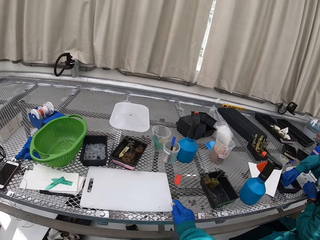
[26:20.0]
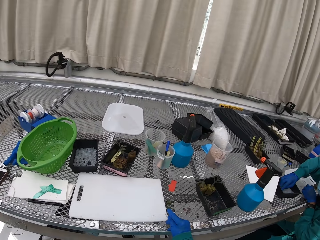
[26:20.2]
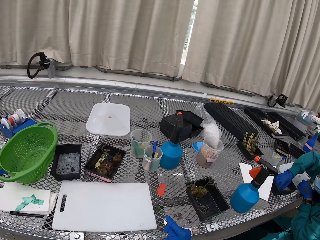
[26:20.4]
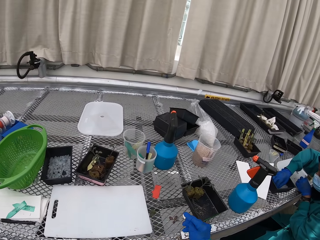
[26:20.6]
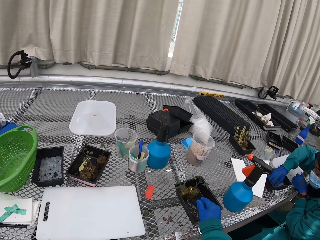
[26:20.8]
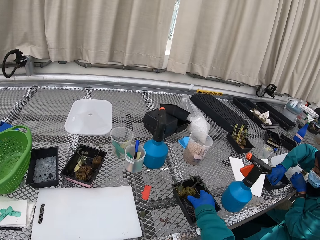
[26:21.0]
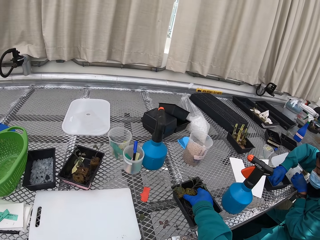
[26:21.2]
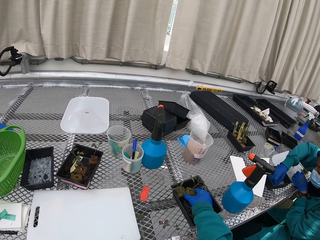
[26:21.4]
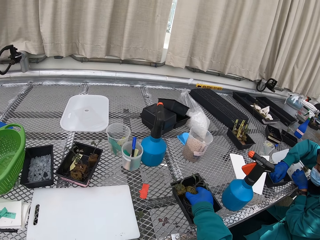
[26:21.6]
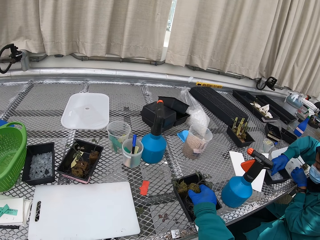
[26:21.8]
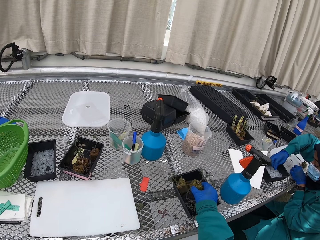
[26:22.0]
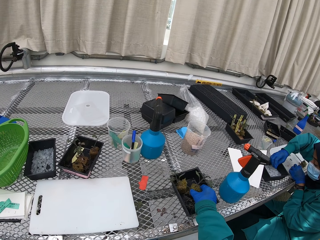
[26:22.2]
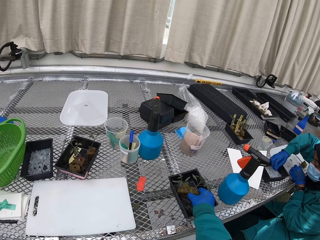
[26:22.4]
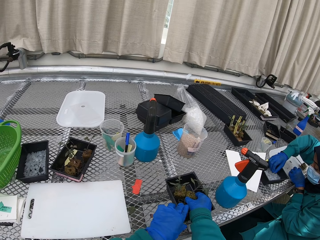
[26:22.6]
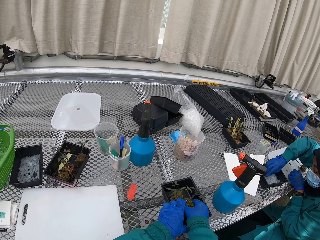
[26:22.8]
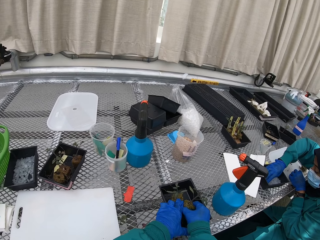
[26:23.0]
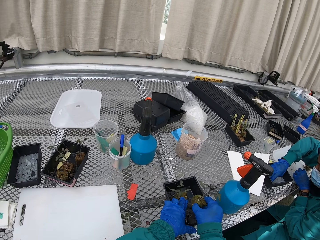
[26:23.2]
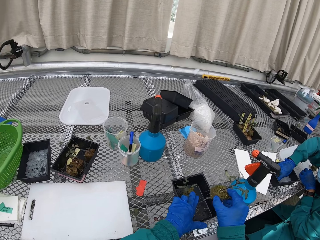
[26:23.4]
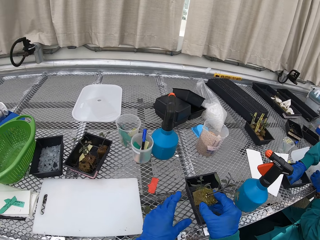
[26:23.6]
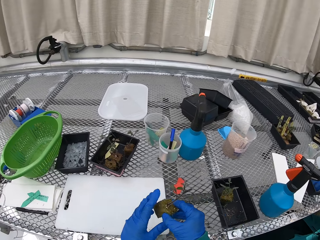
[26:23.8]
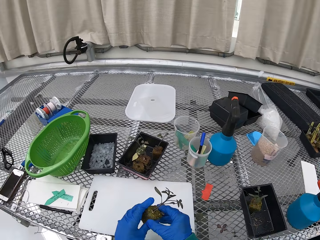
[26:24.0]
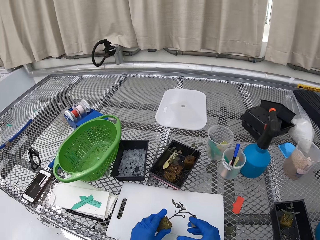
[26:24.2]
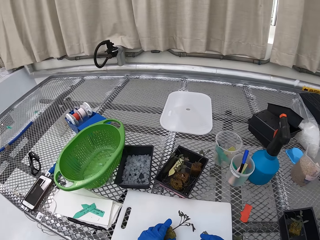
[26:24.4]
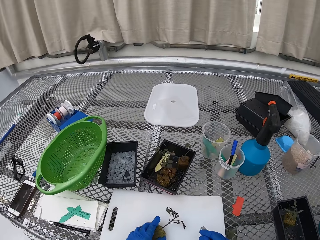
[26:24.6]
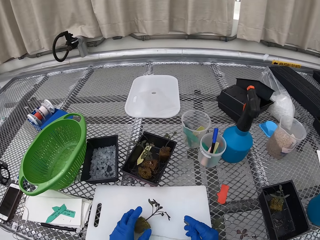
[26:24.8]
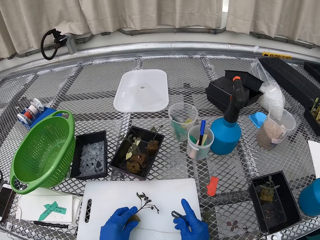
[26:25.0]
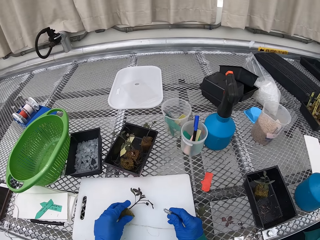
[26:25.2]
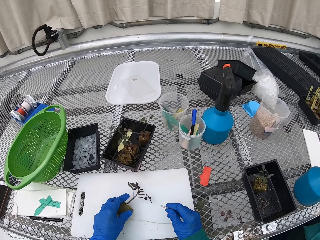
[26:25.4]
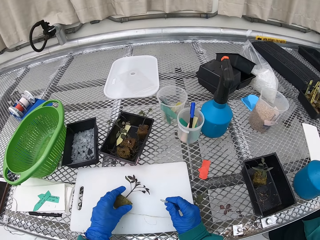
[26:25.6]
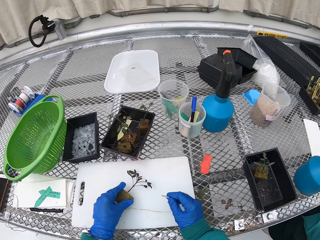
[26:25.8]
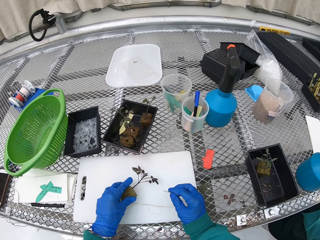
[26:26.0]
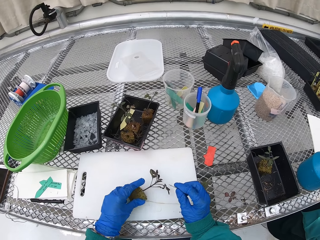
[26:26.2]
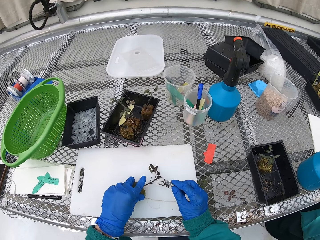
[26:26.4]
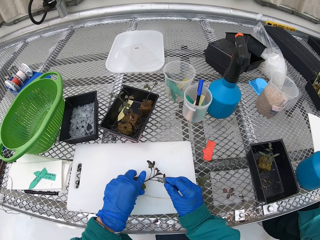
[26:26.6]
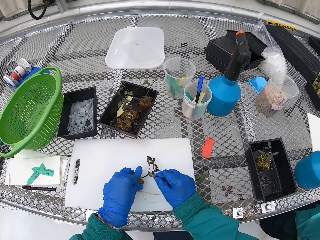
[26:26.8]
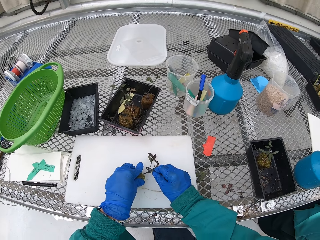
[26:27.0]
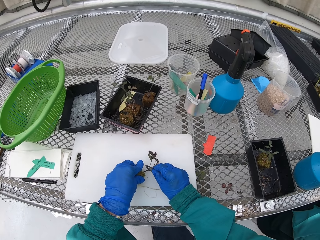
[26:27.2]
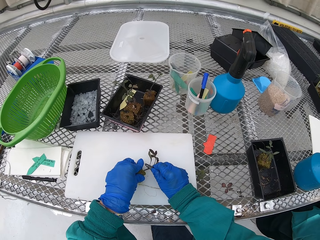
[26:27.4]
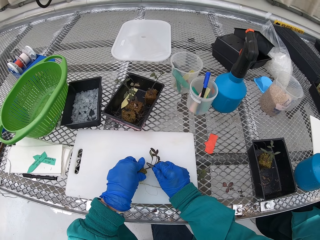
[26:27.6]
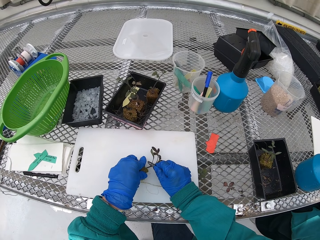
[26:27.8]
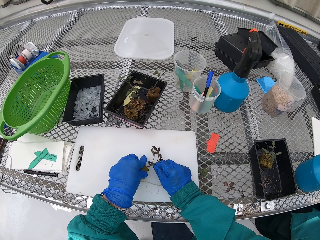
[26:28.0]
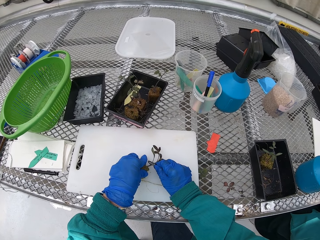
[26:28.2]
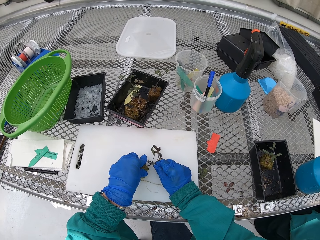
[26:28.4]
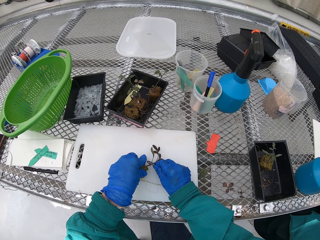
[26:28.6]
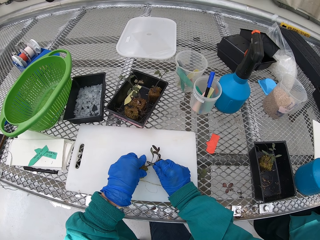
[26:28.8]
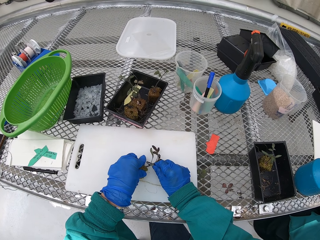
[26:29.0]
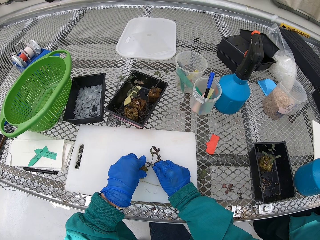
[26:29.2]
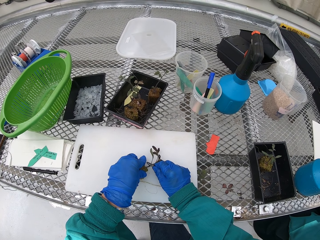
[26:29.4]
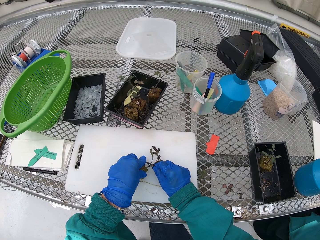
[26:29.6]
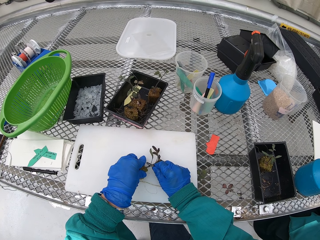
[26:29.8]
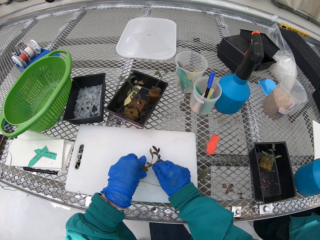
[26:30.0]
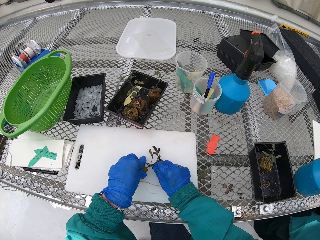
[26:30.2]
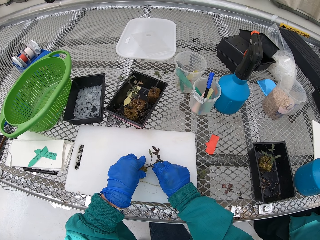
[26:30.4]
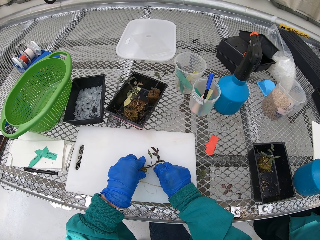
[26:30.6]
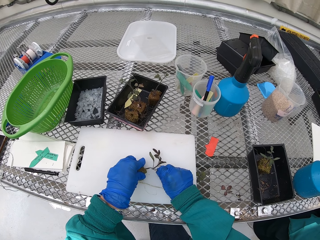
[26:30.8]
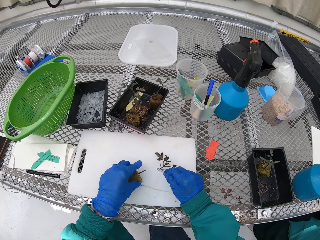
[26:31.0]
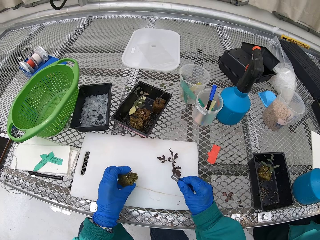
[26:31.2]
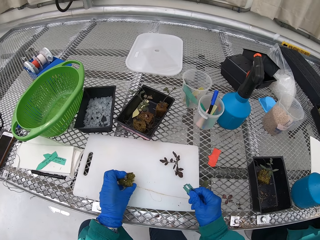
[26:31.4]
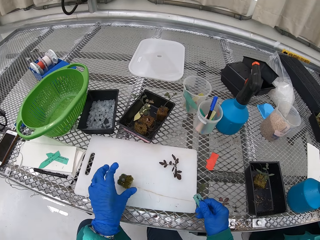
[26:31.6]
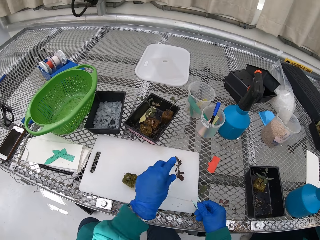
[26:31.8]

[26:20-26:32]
The camera wearer takes a plant from the tray. They cut the plant with a razor.

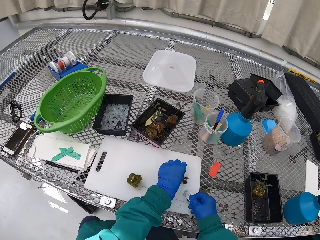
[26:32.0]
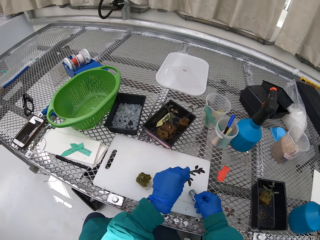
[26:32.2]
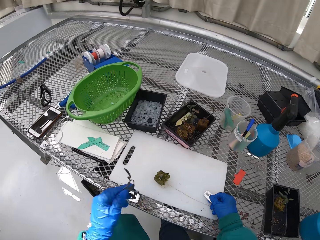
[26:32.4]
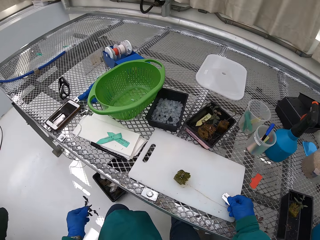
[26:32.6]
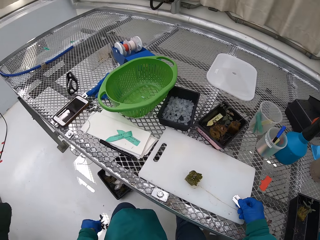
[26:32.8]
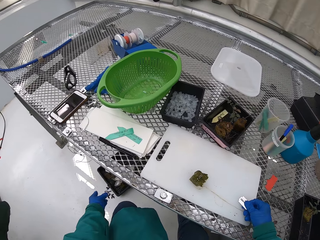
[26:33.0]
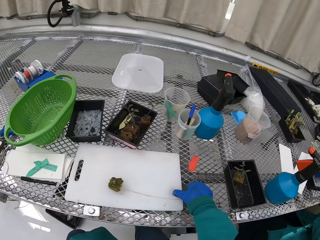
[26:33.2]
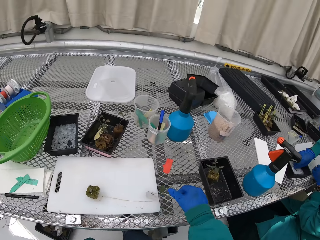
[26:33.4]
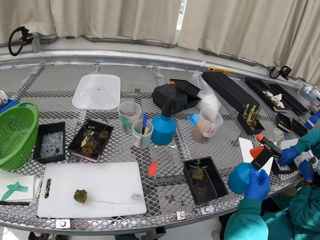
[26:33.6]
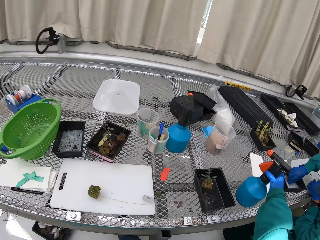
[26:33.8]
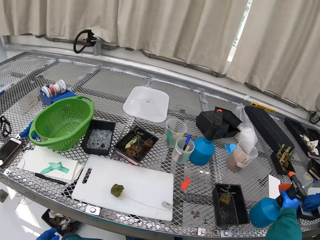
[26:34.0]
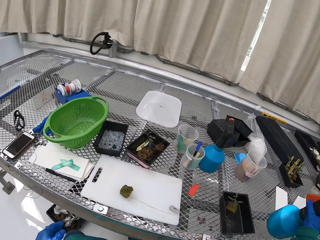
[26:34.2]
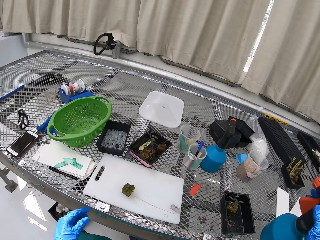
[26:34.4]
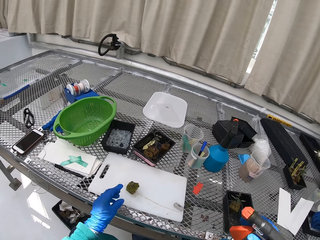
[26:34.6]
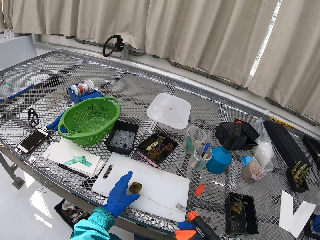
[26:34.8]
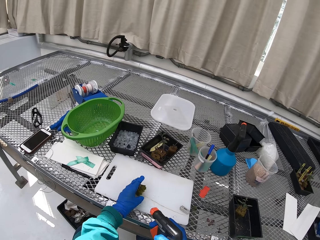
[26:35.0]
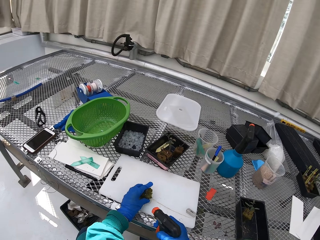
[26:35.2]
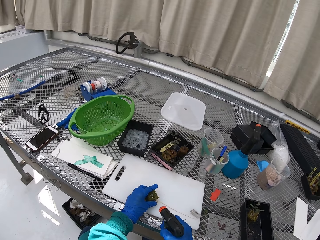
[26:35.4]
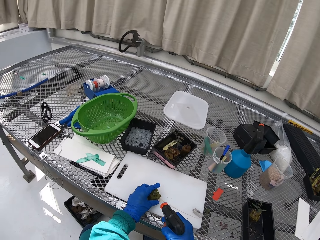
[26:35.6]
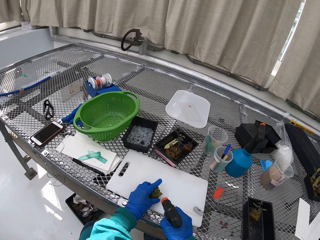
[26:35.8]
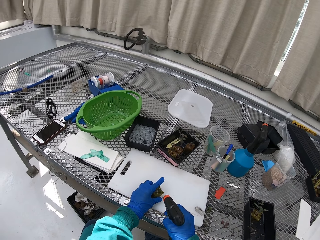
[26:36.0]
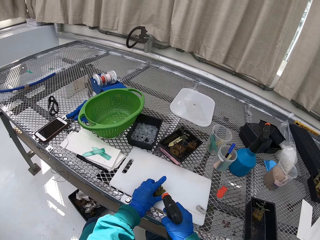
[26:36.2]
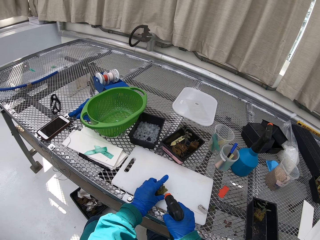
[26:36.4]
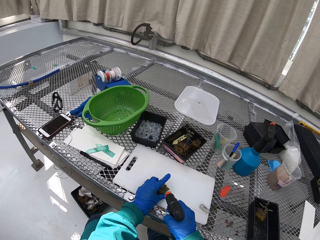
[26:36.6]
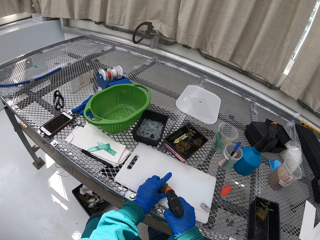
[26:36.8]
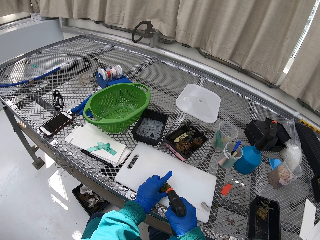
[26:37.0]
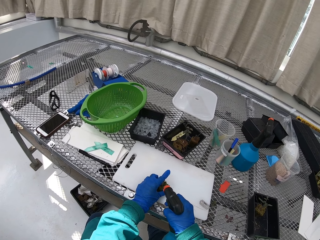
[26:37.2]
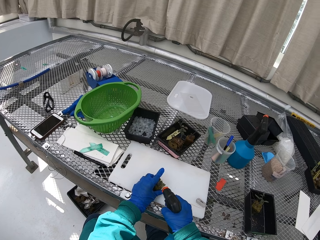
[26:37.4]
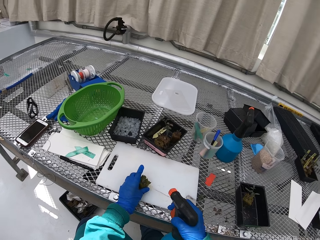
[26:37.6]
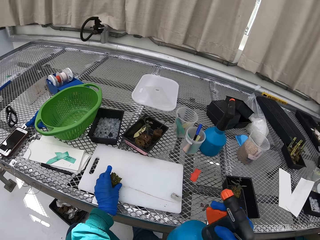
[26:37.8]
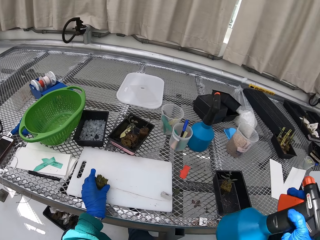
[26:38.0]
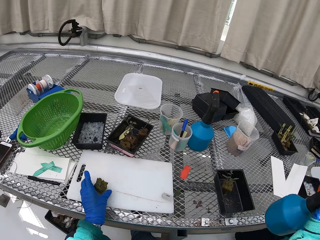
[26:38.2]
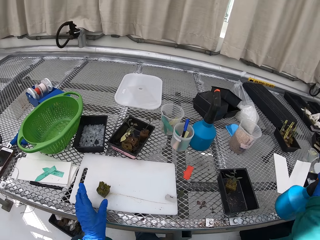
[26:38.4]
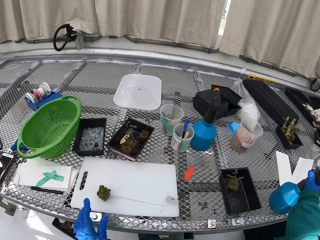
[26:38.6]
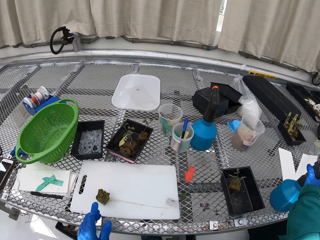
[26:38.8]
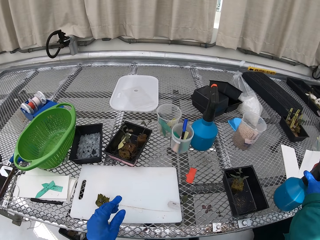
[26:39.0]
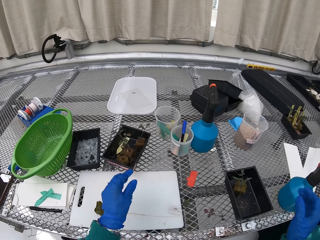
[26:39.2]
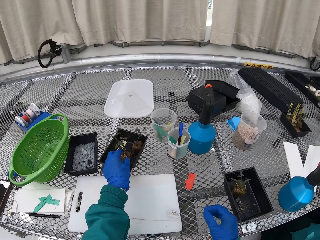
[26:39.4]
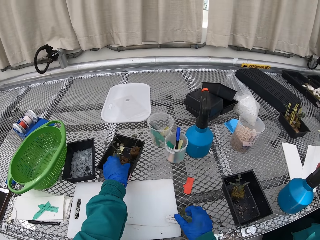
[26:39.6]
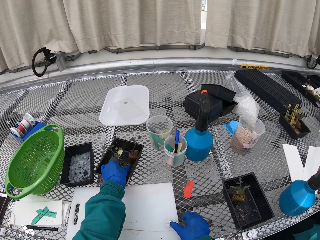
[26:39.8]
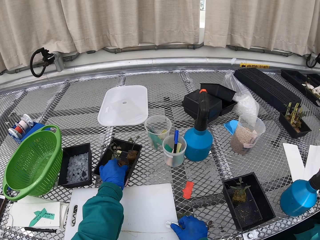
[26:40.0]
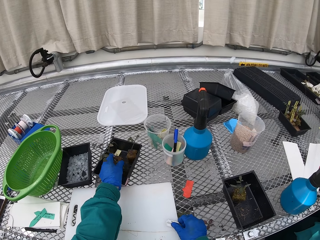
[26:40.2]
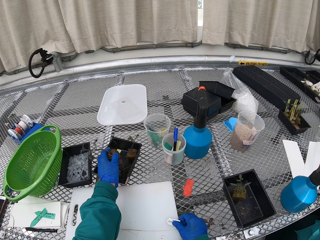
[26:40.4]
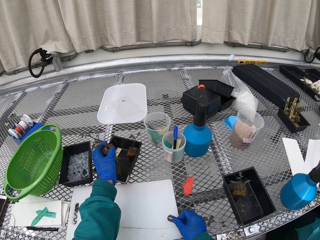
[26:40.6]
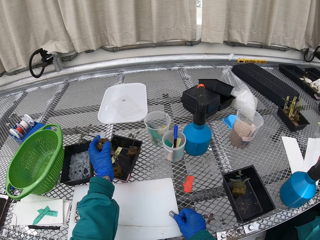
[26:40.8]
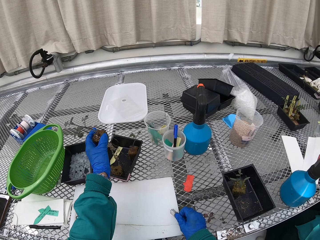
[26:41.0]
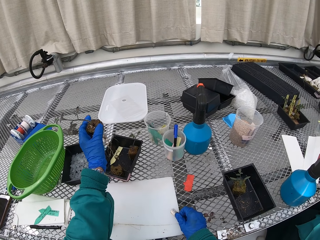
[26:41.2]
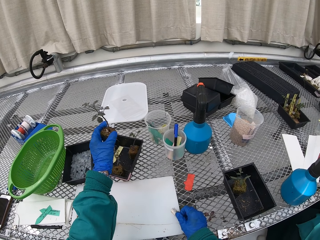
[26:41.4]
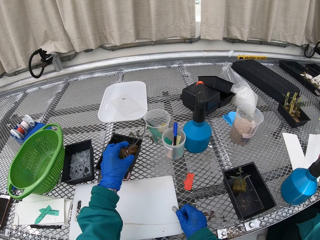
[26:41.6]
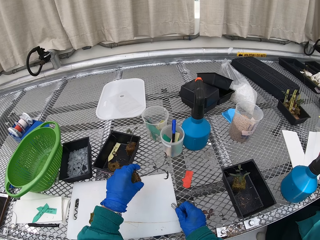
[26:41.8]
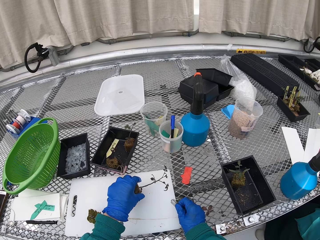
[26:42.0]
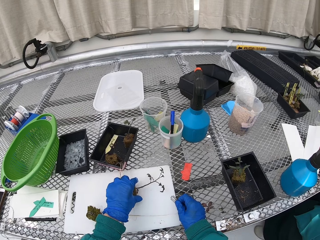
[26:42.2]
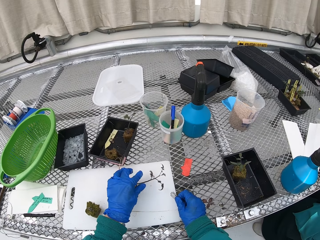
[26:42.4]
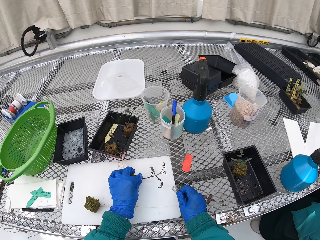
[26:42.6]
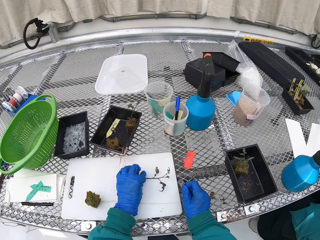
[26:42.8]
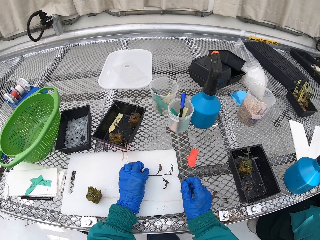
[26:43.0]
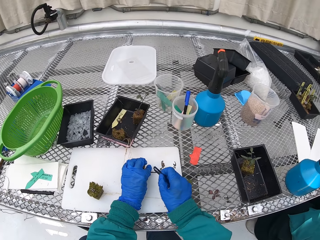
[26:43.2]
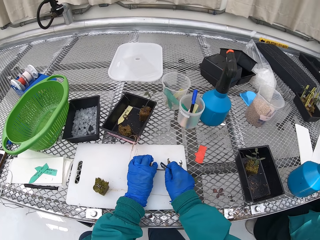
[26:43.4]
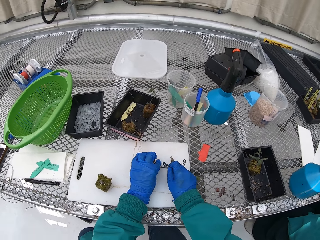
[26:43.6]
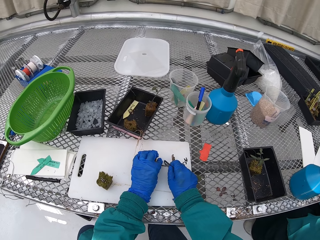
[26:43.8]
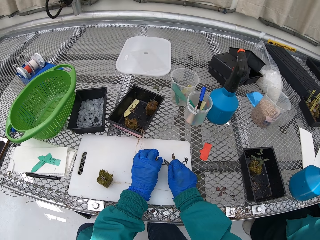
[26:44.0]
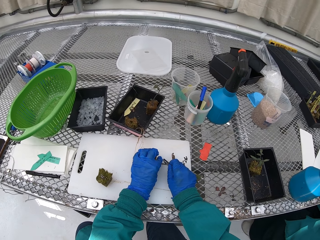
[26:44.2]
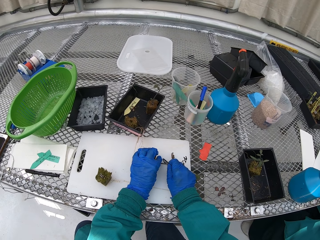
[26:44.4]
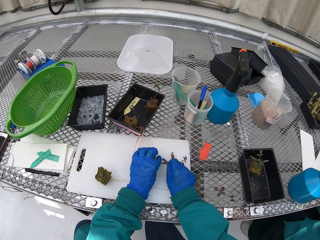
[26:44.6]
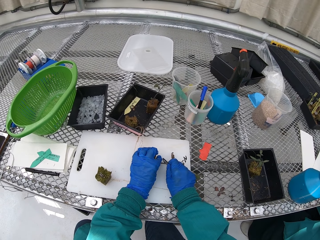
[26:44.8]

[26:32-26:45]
The camera wearer throws the plant in a basket. They pick up a spraying bottle, spray the soil with water, and put the spraying bottle on the table. They take a plant from the table. They place the plant on the table. They cut the plant.
